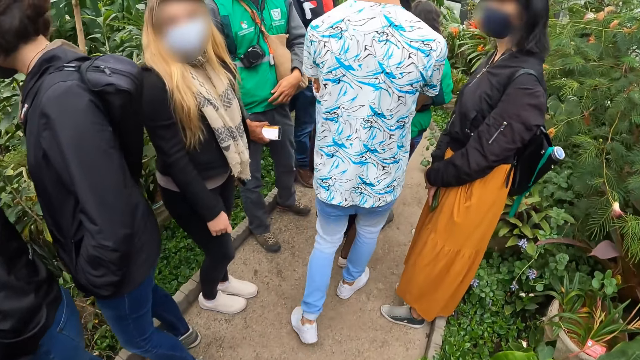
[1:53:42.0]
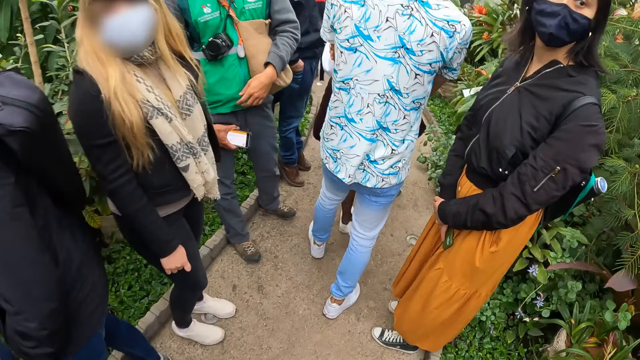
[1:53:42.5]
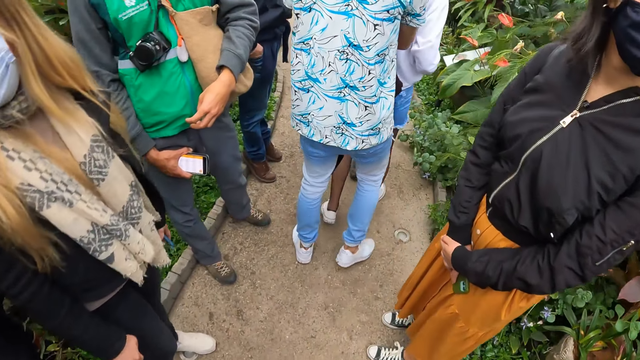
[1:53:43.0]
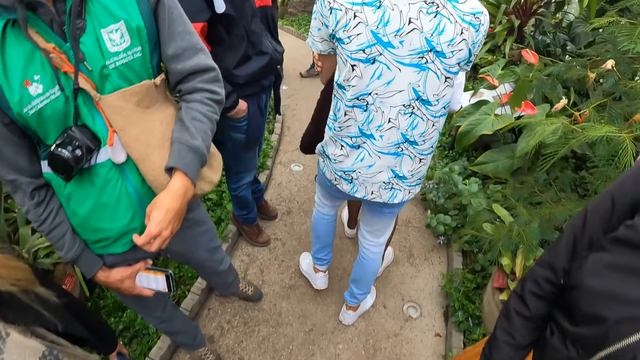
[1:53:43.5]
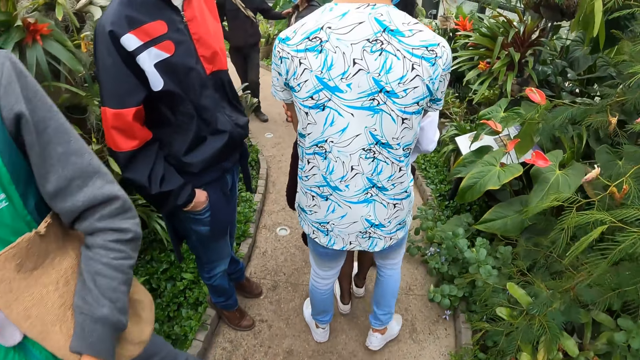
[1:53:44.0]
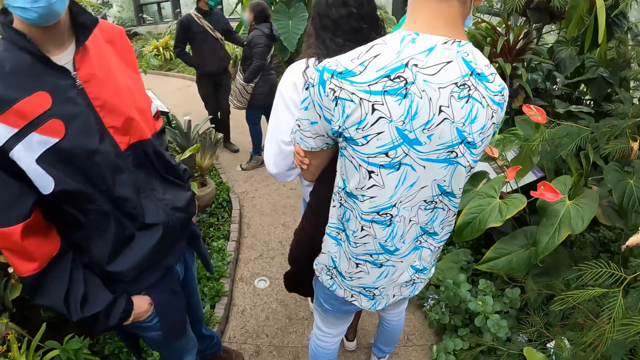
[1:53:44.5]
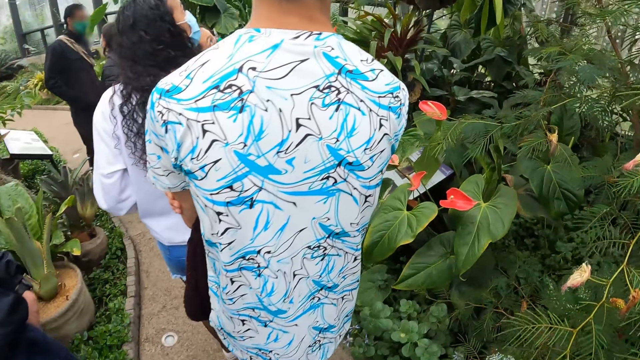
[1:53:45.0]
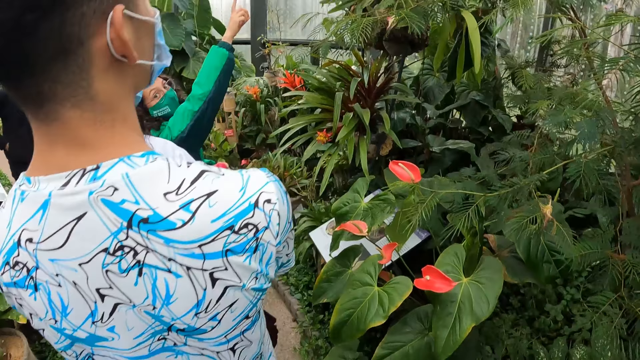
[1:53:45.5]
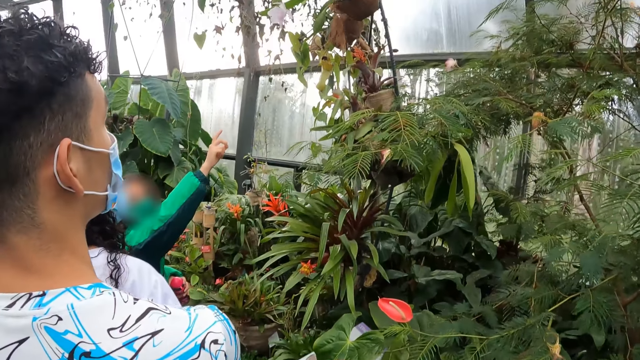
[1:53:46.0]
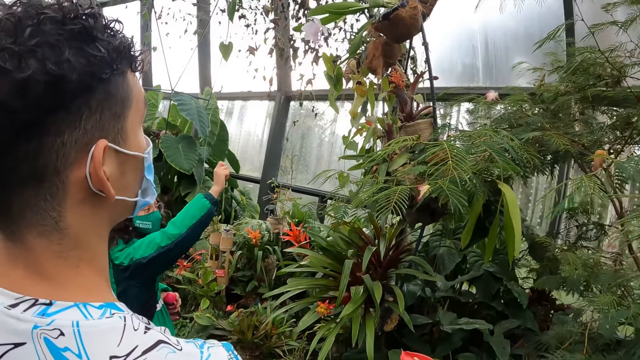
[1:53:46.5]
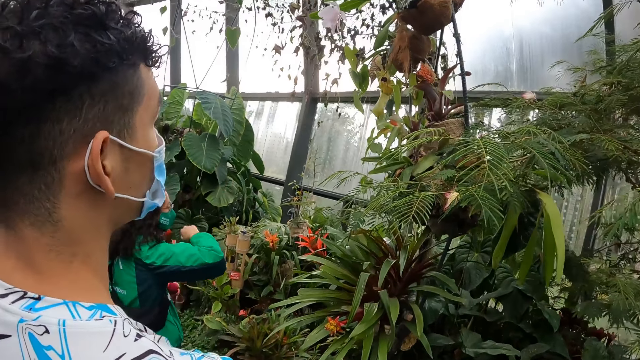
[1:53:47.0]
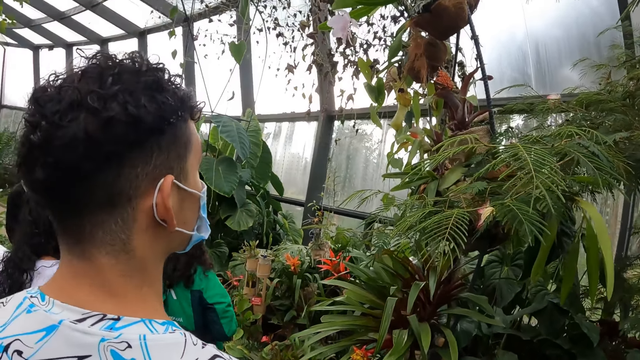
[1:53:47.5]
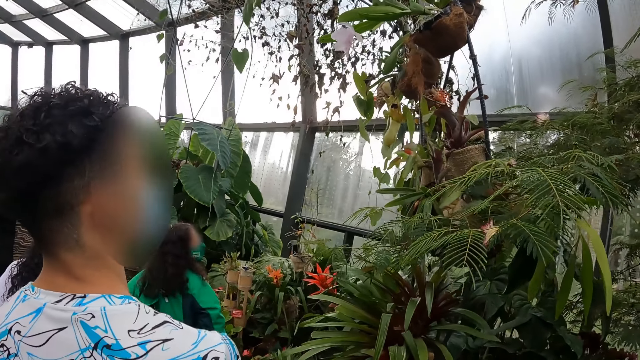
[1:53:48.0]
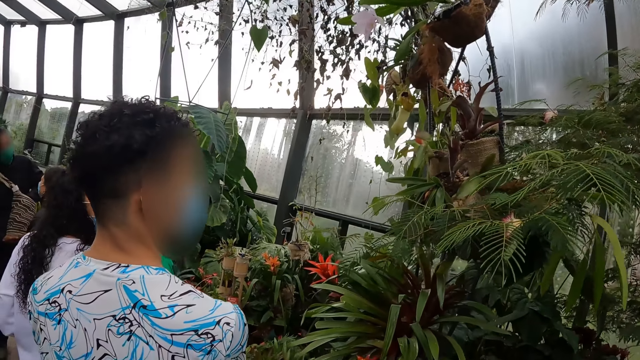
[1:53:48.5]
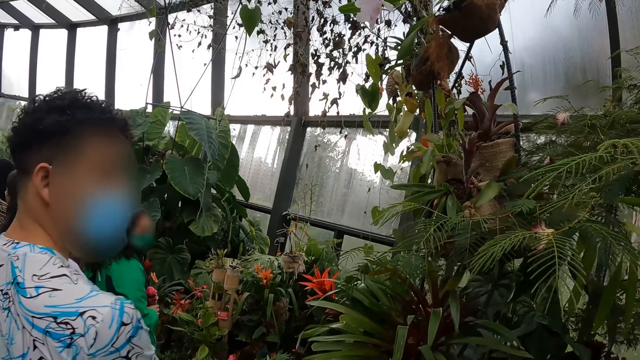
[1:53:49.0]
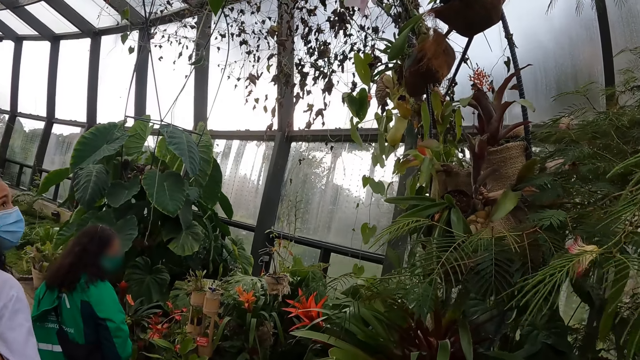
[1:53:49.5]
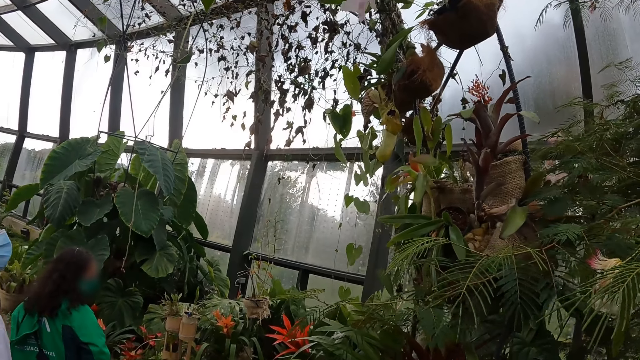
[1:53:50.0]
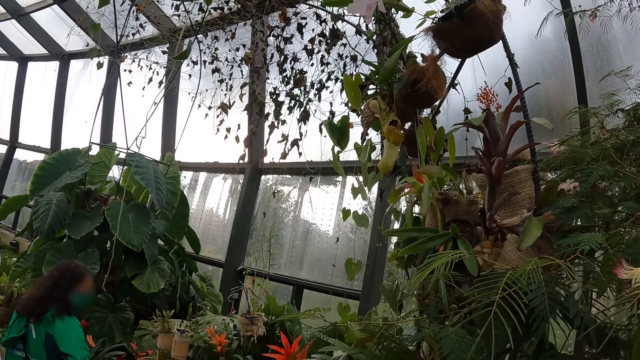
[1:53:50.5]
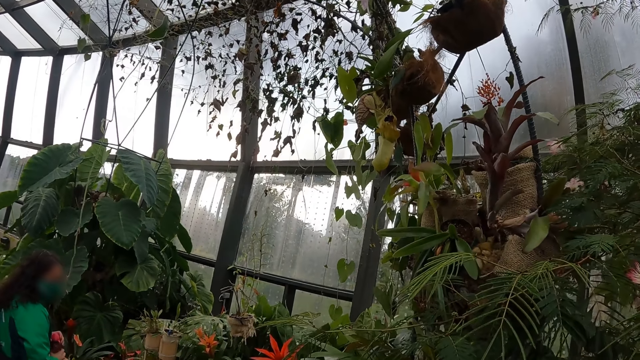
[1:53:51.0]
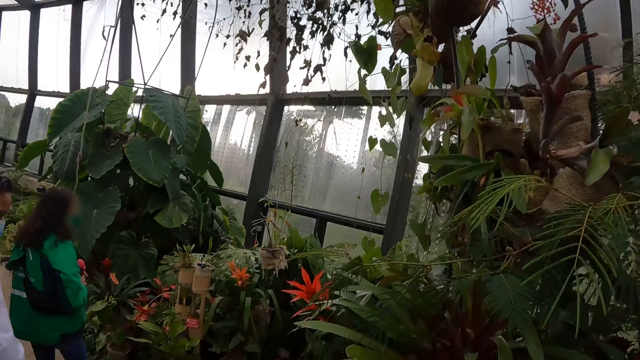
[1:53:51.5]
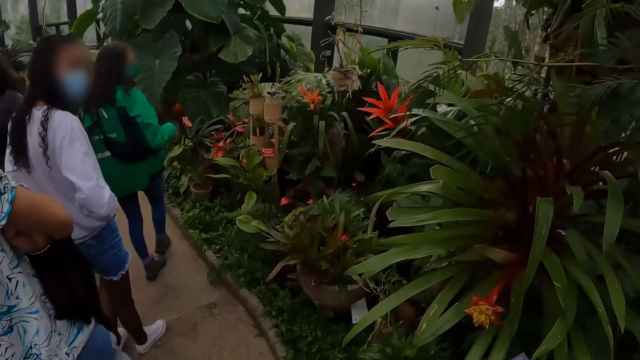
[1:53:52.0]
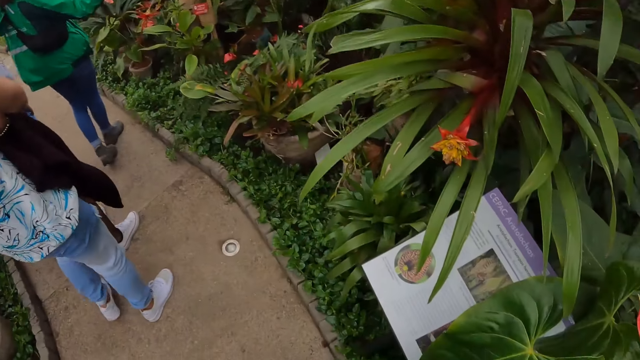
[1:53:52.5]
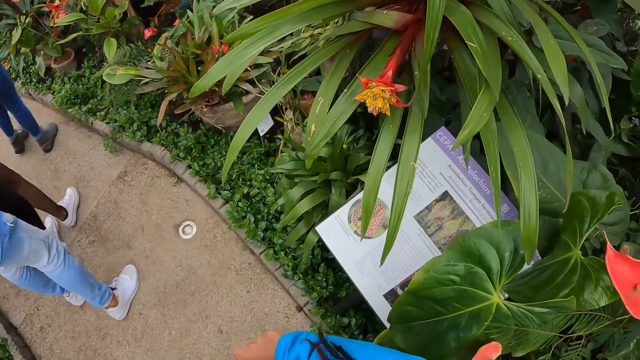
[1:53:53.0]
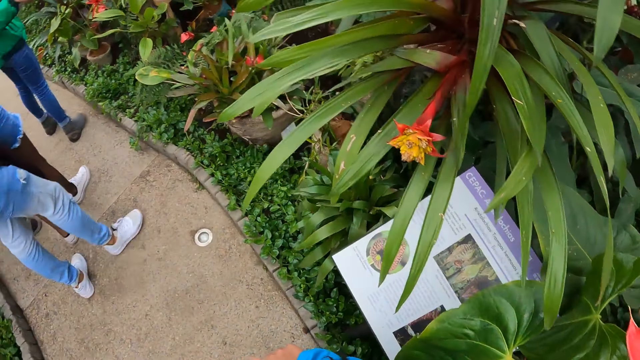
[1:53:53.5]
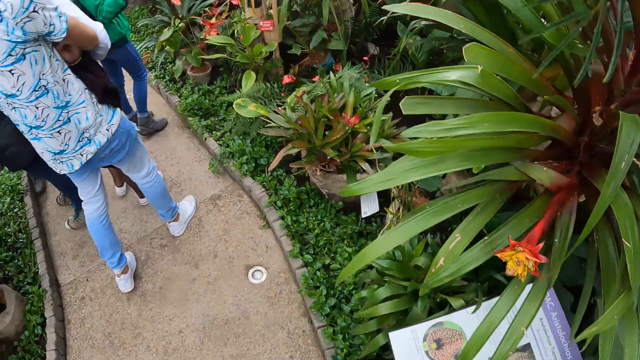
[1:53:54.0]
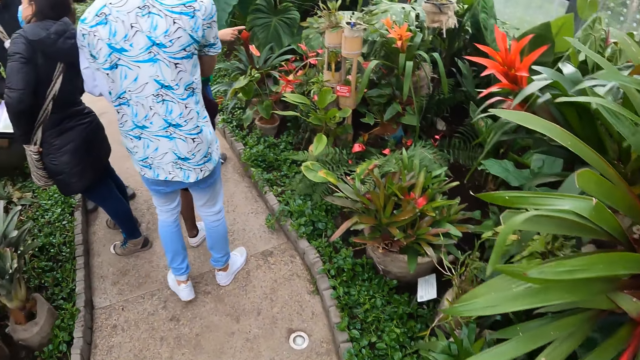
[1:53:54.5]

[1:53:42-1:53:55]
A docent points at the plants. The camera wearer looks at the plants. They look around the plants.

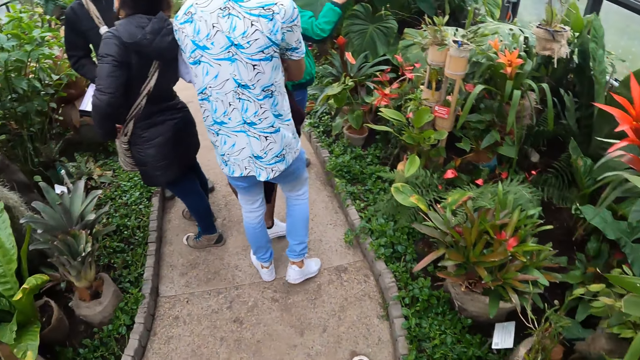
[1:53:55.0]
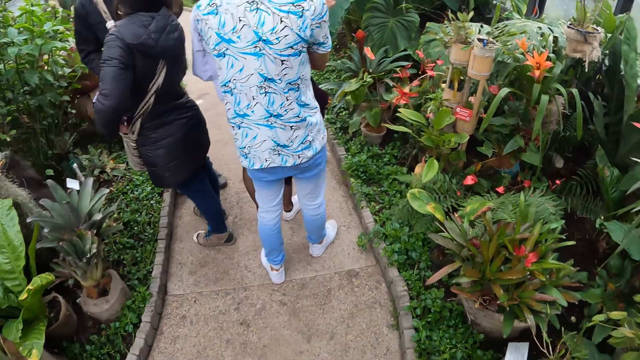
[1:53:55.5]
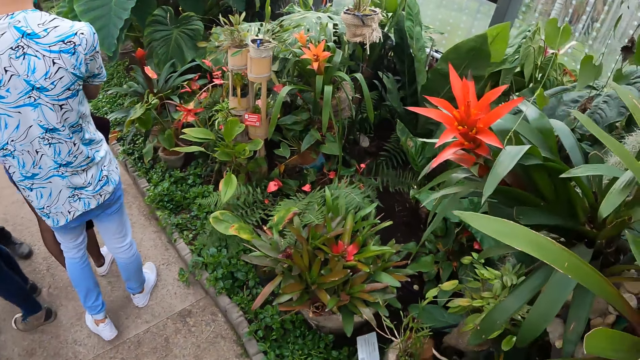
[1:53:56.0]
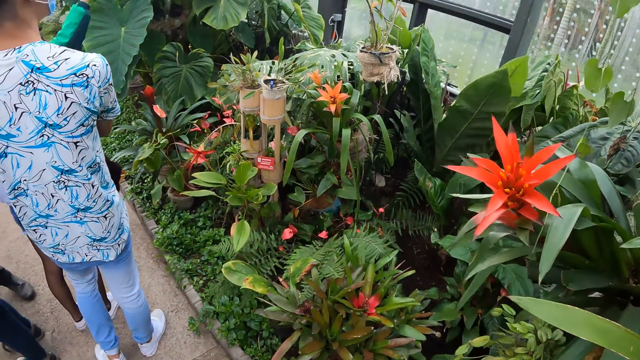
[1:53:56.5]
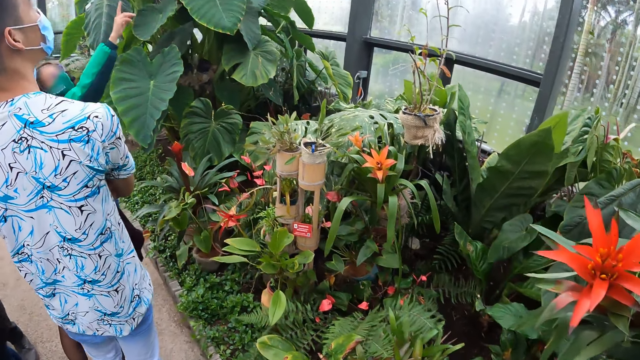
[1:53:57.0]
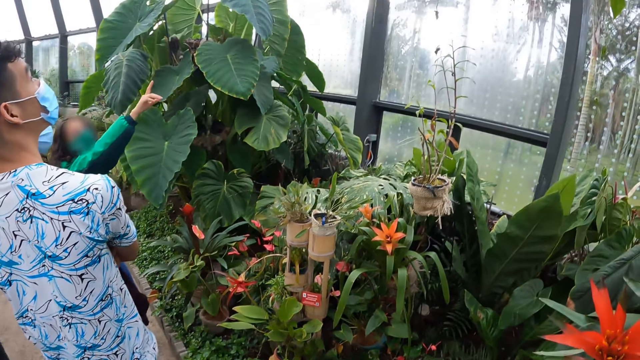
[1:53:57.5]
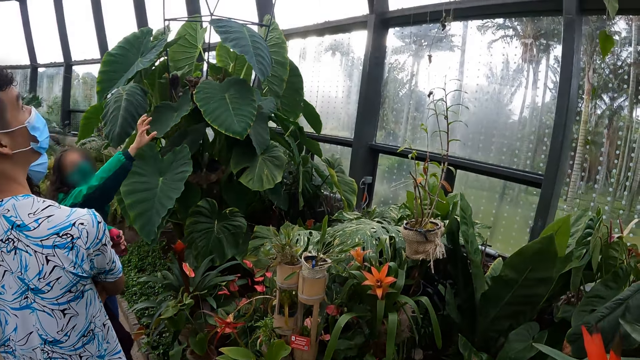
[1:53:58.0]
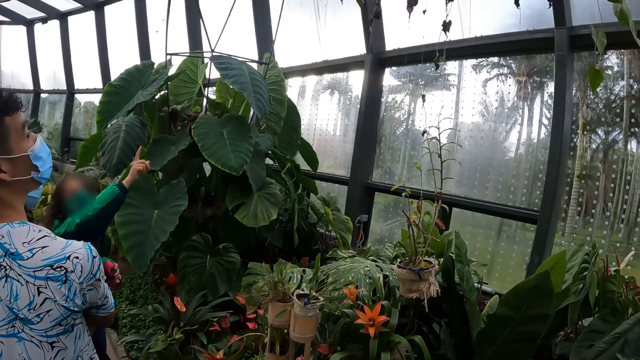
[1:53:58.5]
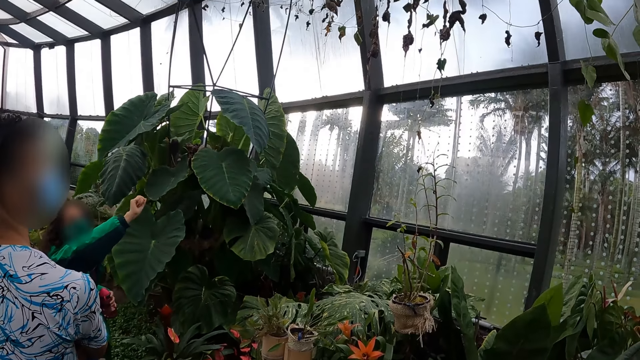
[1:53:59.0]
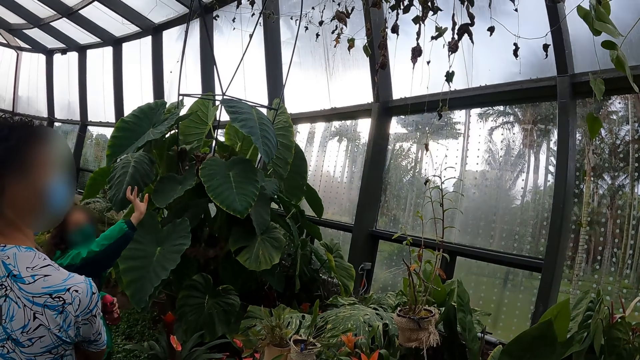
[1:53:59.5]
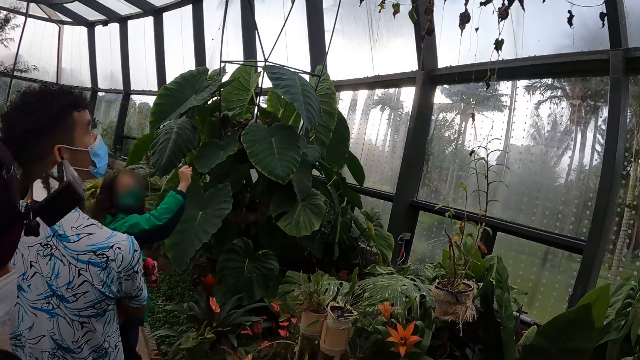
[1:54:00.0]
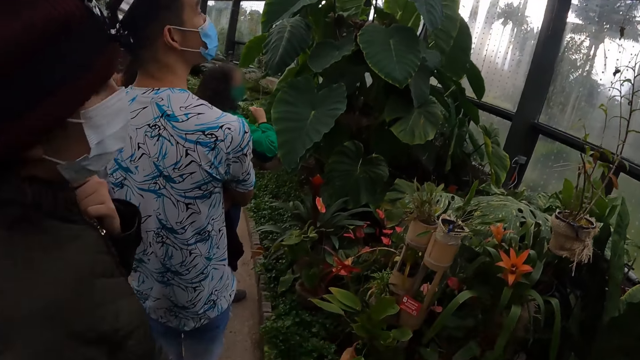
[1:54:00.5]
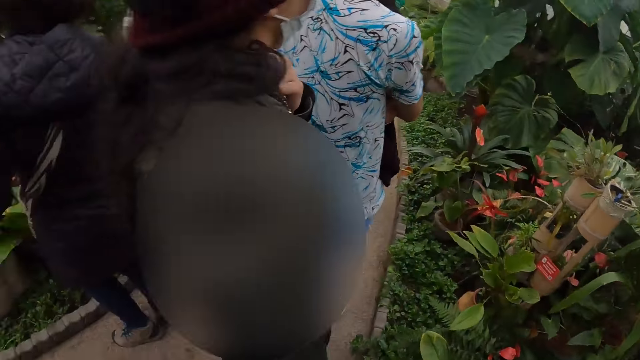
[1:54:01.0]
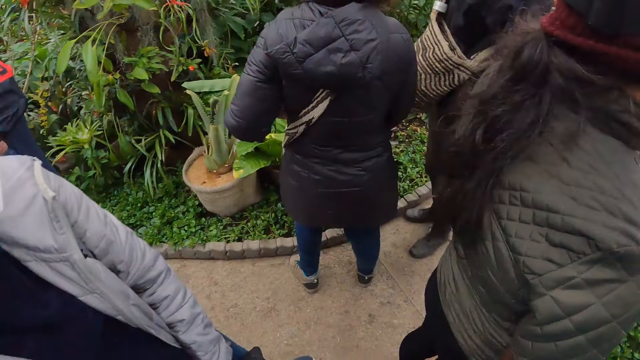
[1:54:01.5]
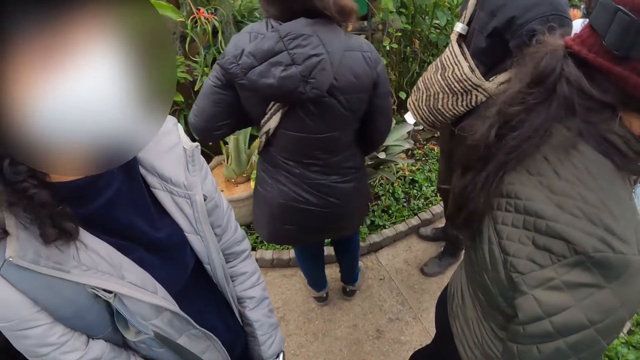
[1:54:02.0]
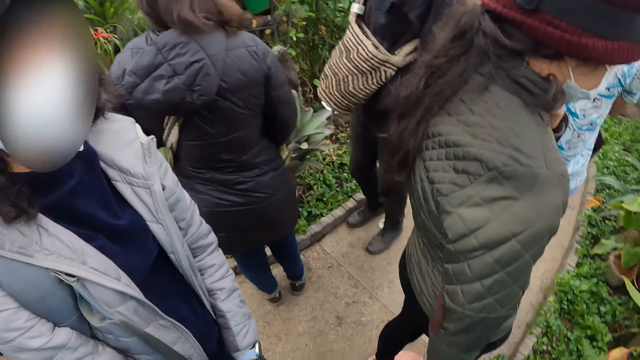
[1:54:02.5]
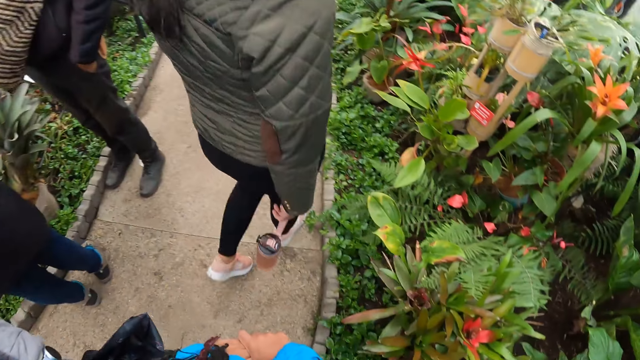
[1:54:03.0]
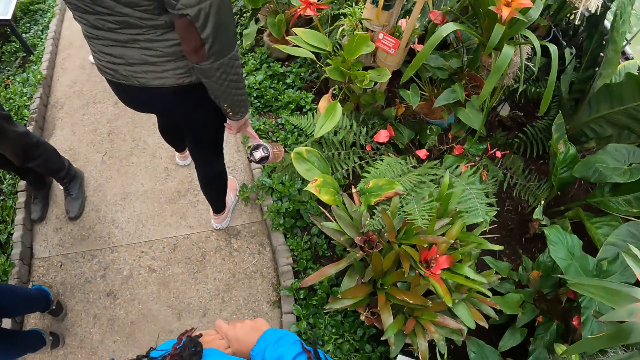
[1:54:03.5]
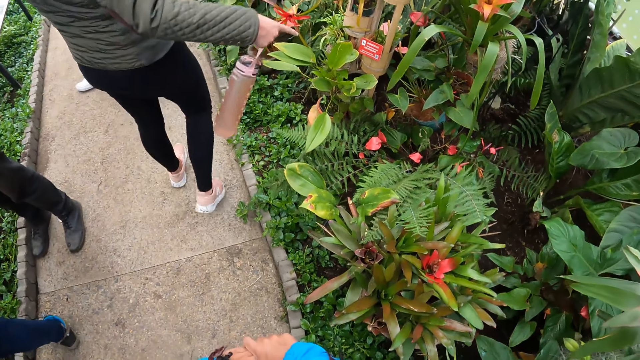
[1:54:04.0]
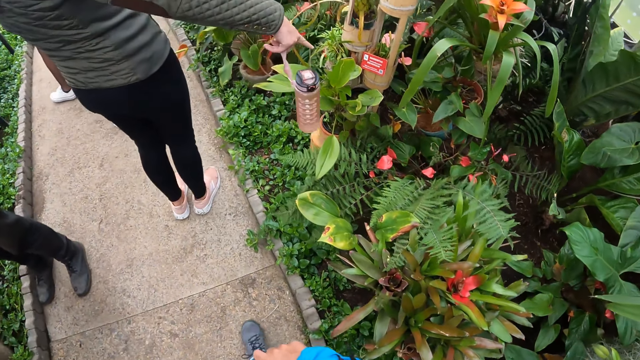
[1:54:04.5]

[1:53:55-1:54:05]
A docent points at the plants. She points at the tree. The camera wearer looks around the park.
